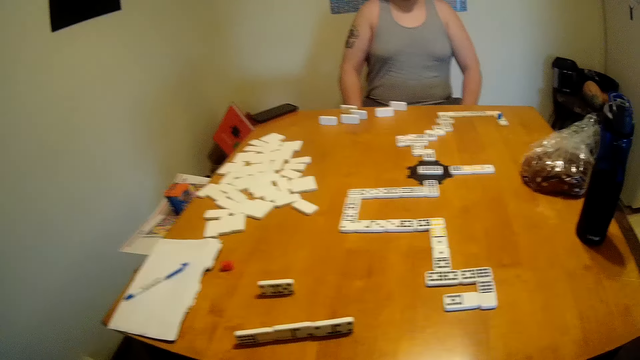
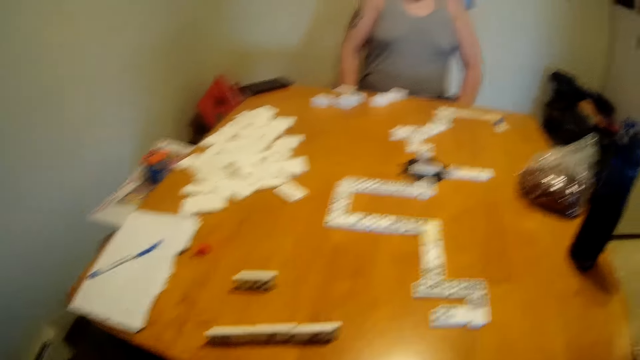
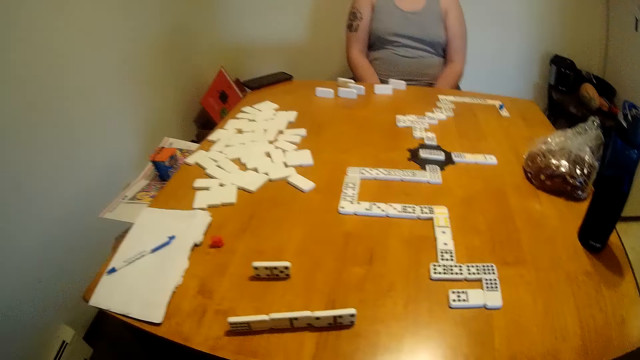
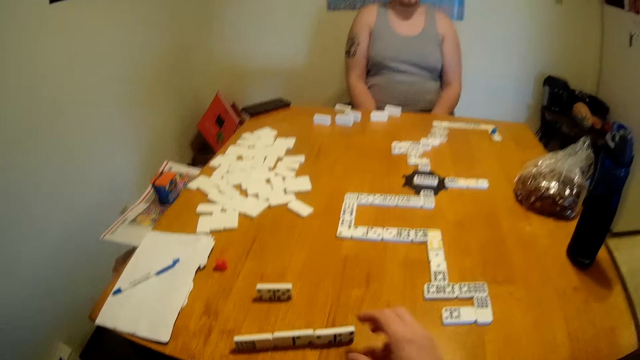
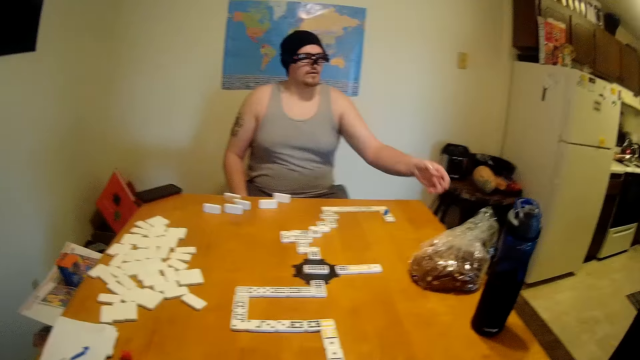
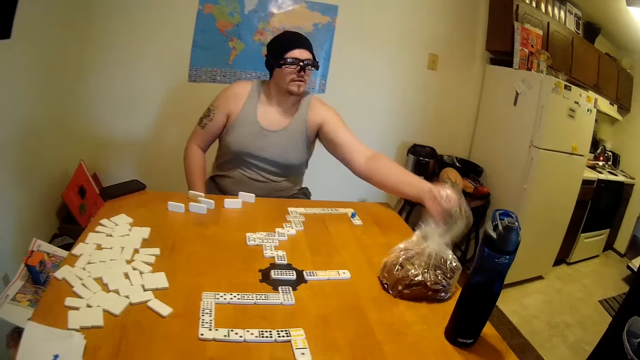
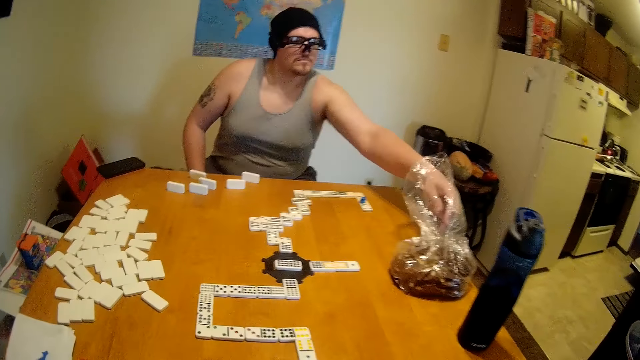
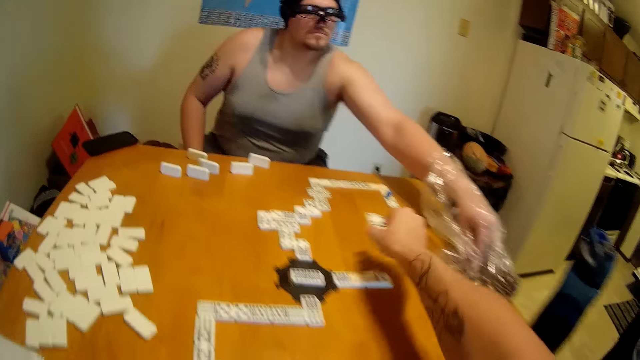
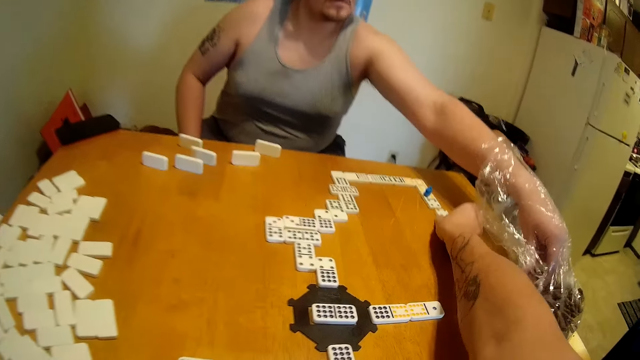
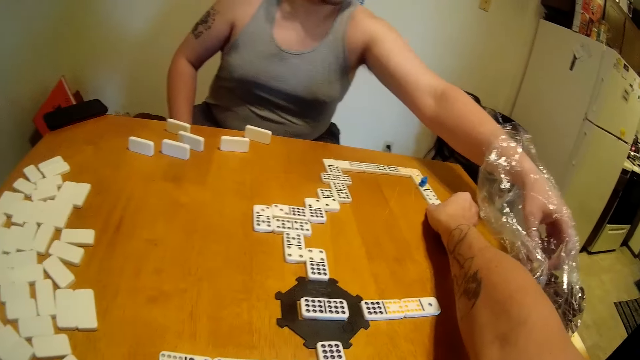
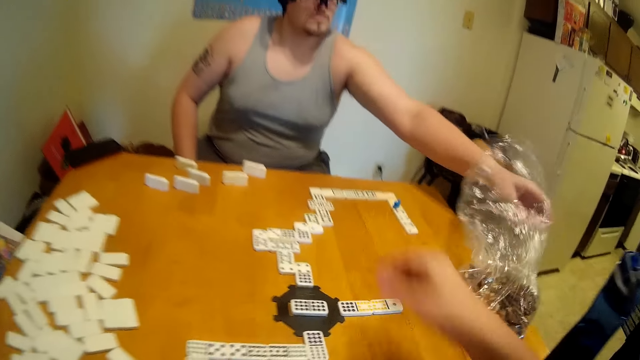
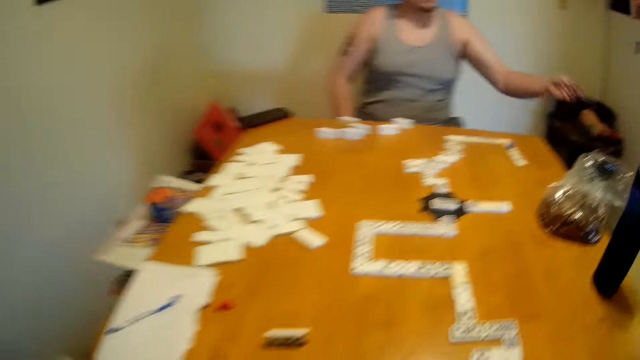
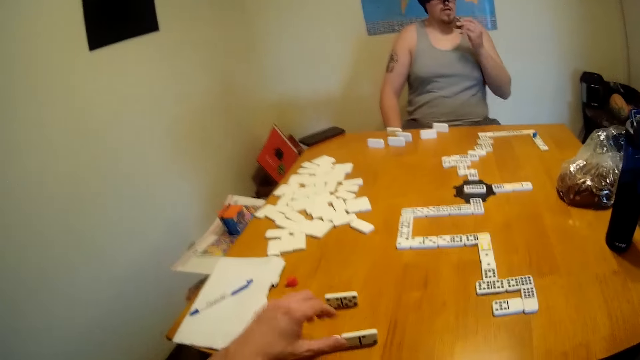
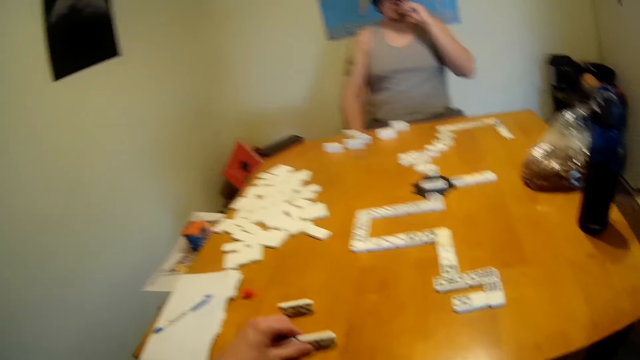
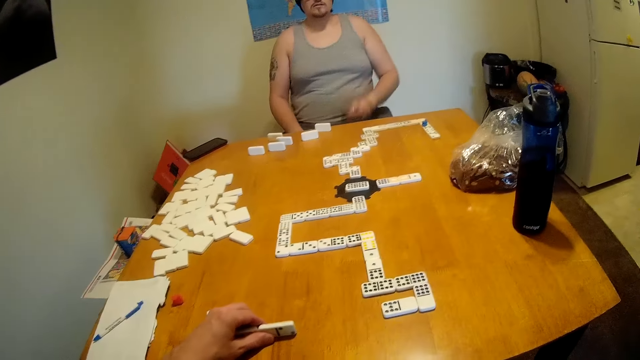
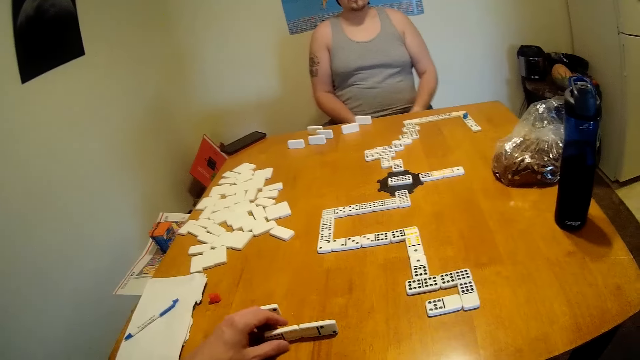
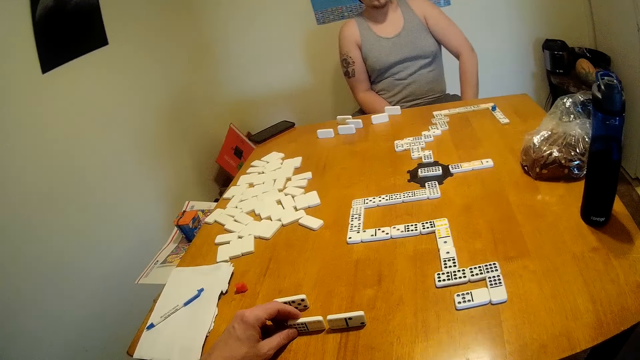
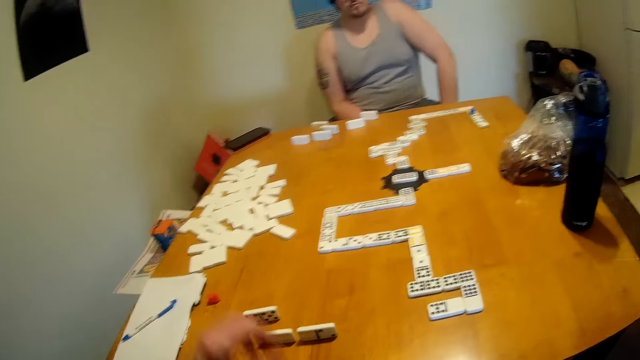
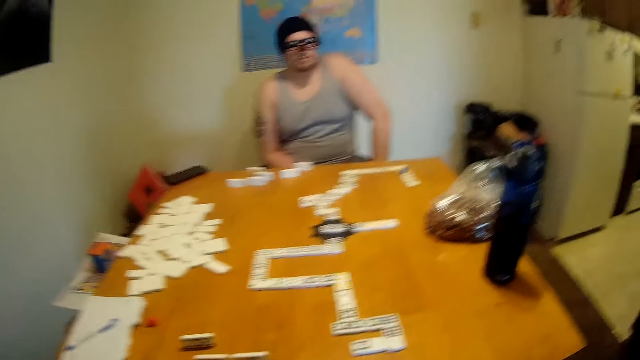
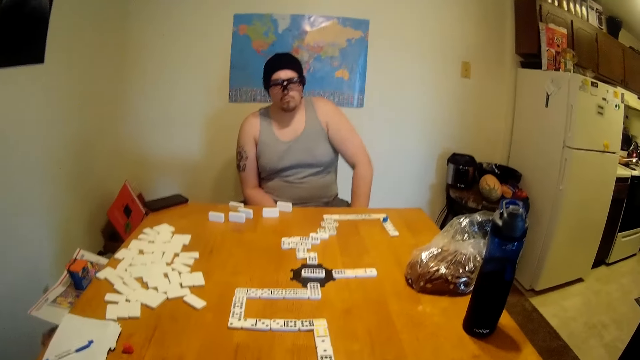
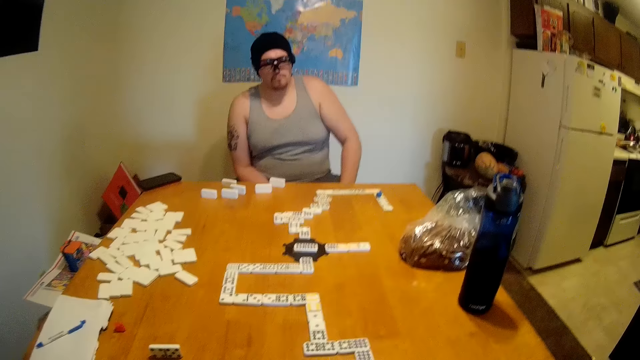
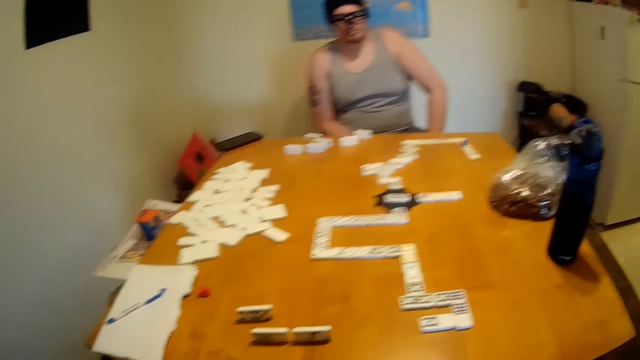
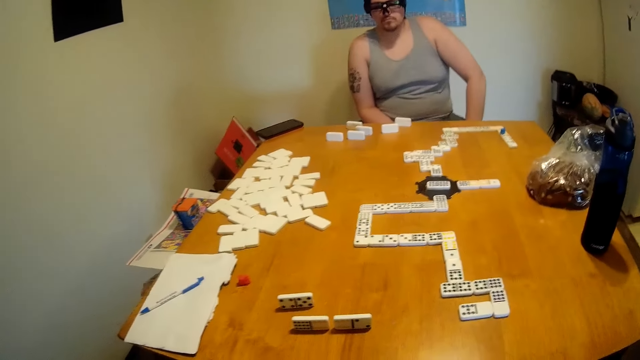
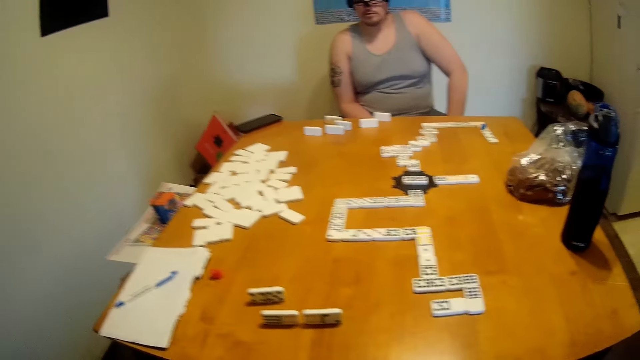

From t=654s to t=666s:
A man picks up a snack from the plastic bag. The camera wearer places a tile at the end of a domino chain. The man eats the snack. The camera wearer moves a rectangular dice. The man looks around the table. The camera wearer moves the rectangular dice, touches a tile on the table, and looks around the table. The man looks around the table.

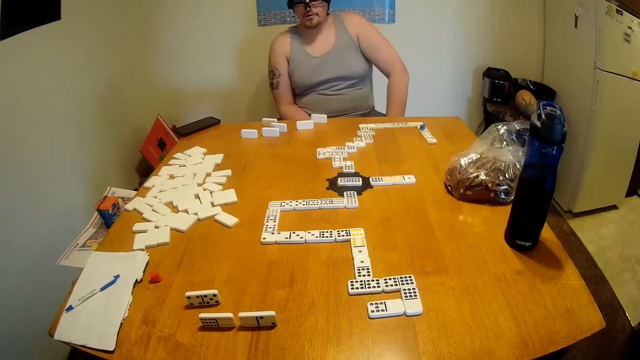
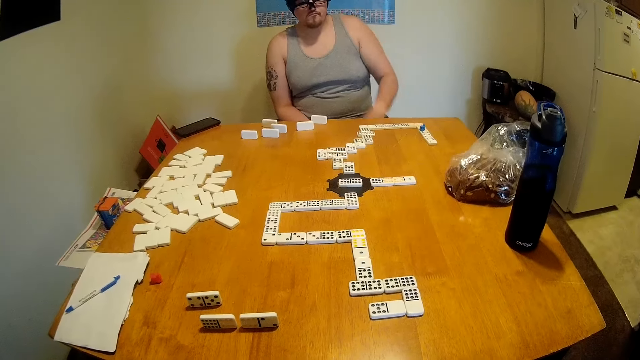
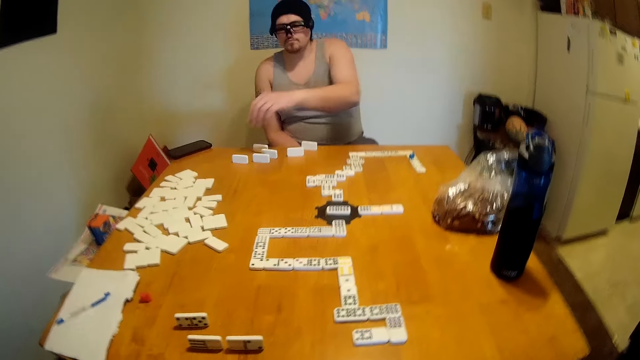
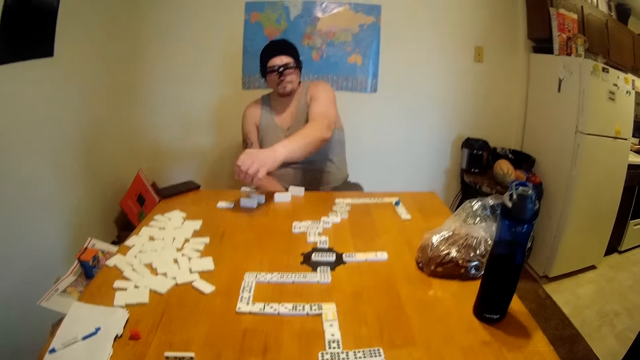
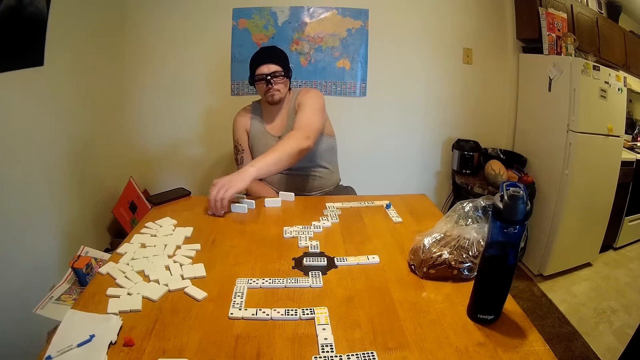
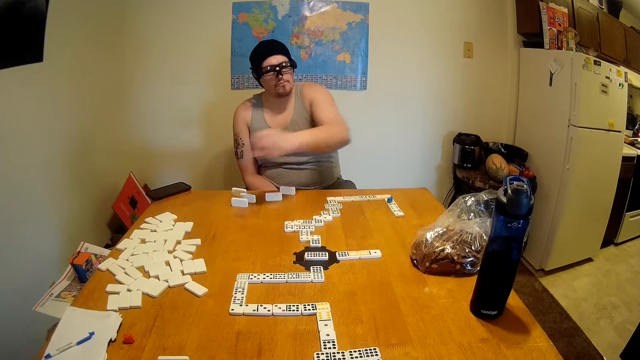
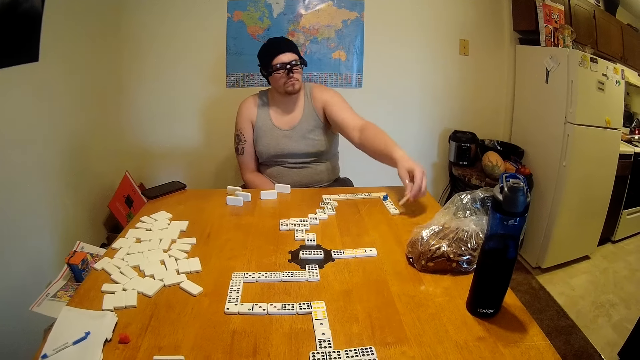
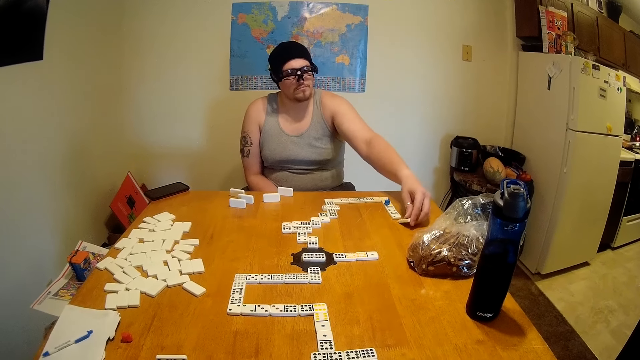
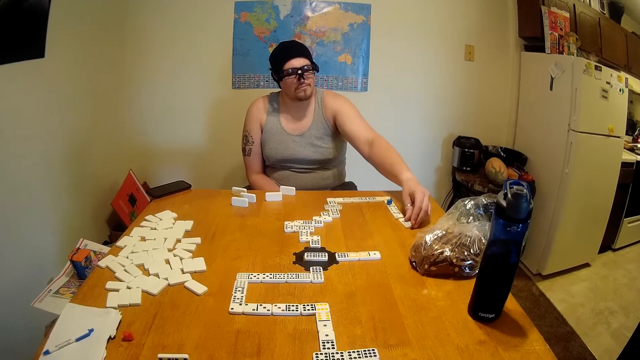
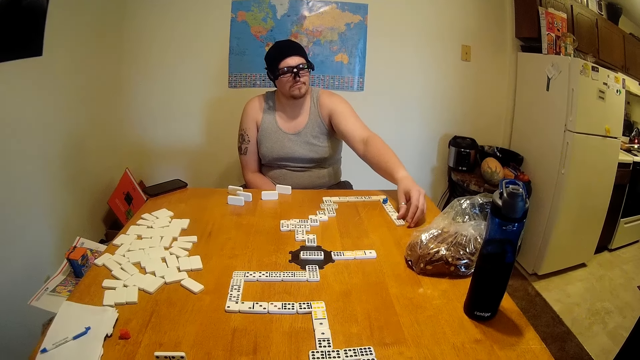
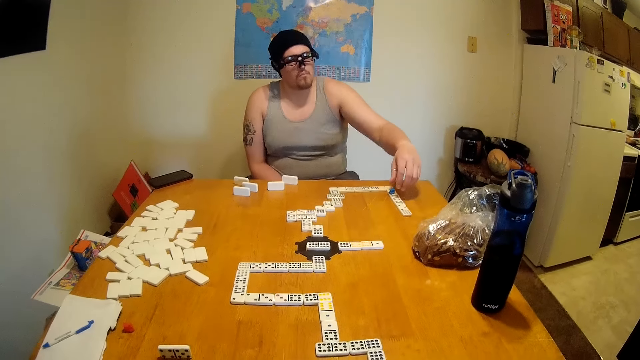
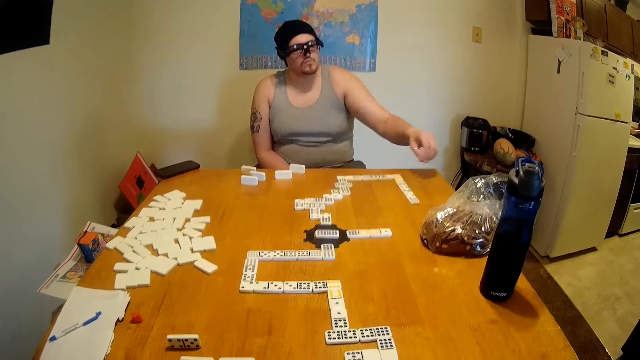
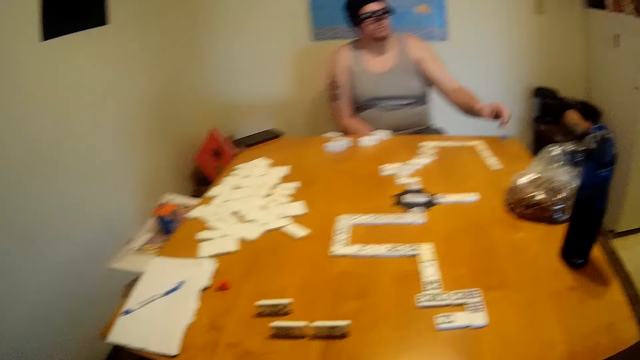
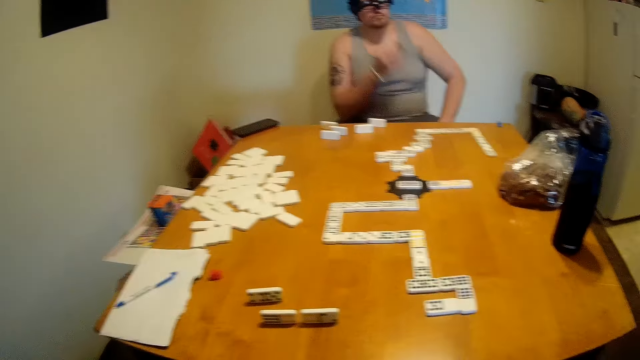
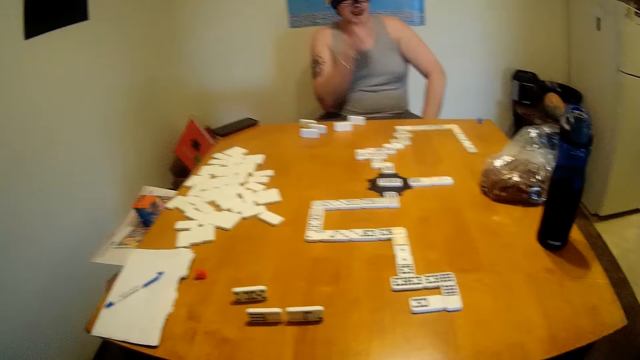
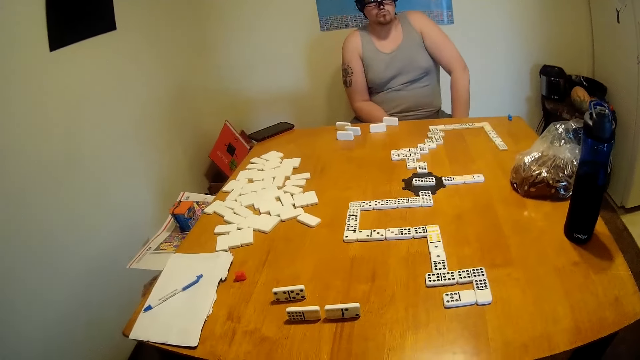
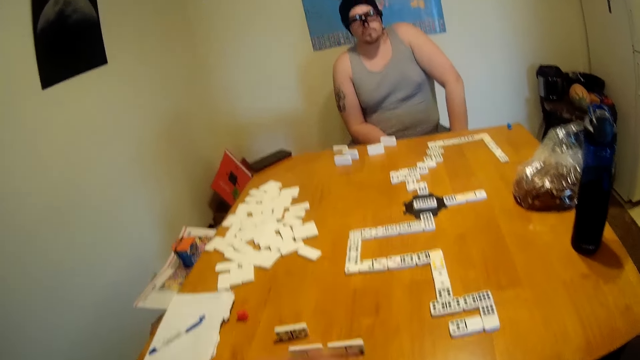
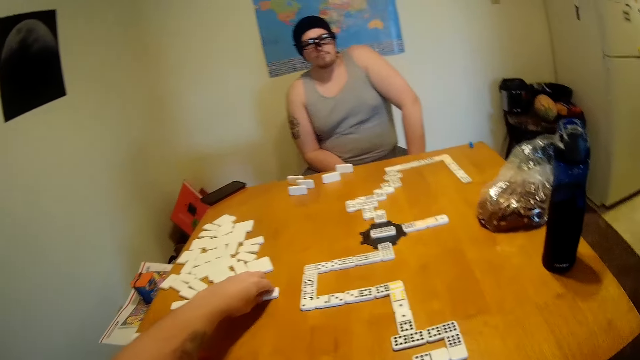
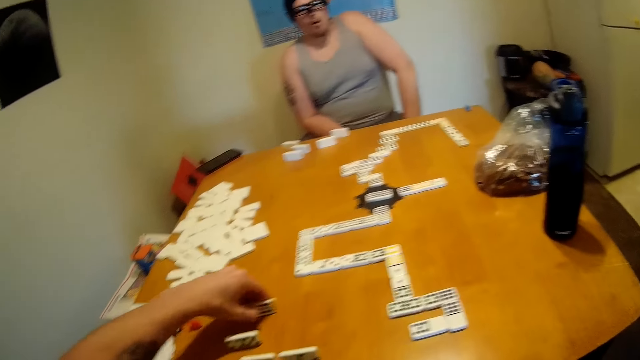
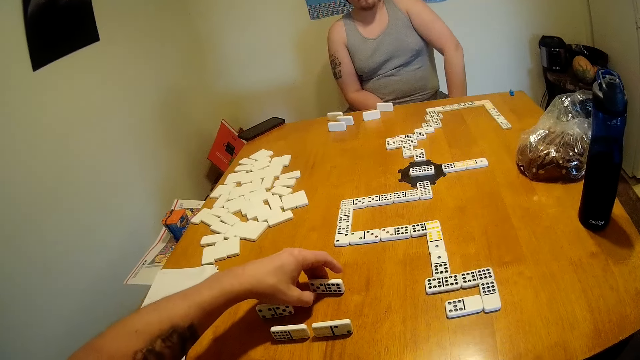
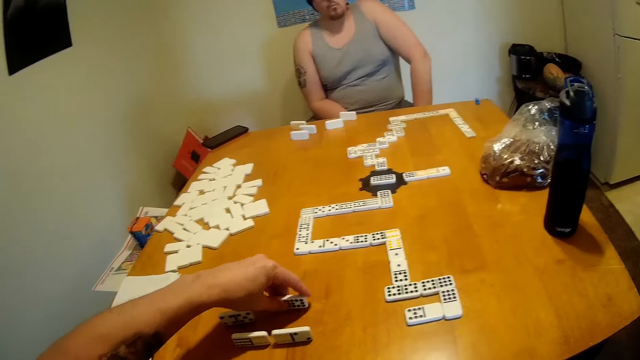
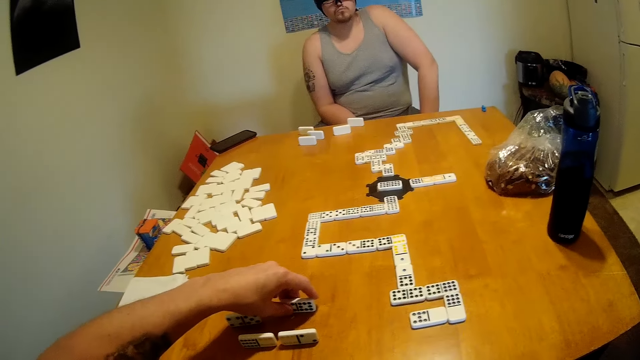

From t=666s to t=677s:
The camera wearer drops a rectangular dice. A man lifts a tile from the table, places the tile at the end of a domino chain, lifts a marker from the domino chain, and places the marker on the table. The camera wearer looks around the table. The man eats a snack and looks around the table. The camera wearer moves a tile on the table and checks the rectangular dice.
